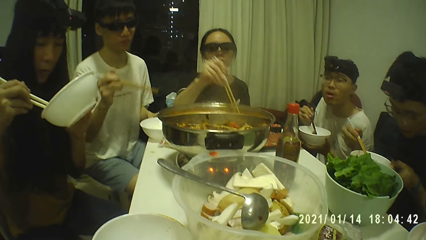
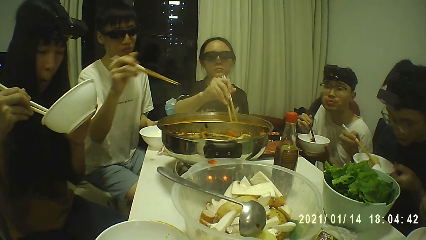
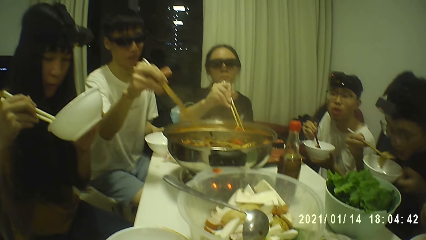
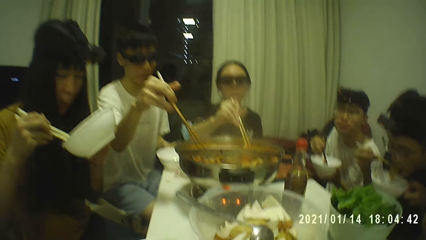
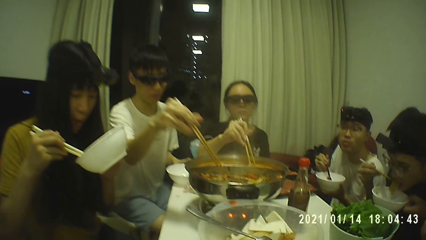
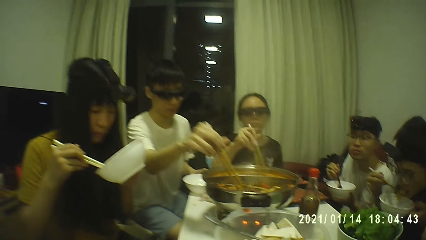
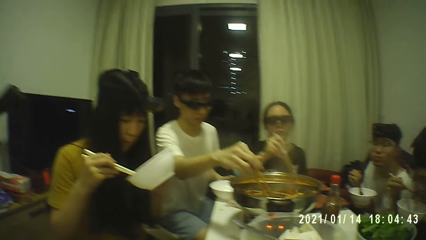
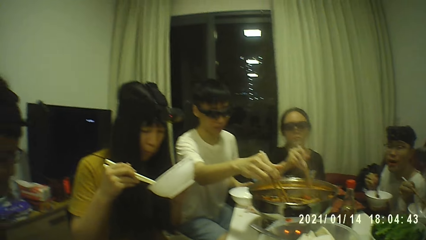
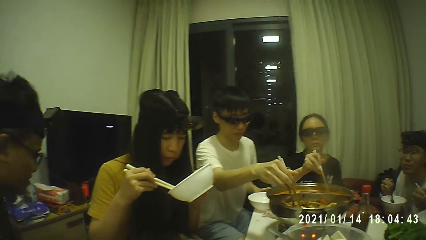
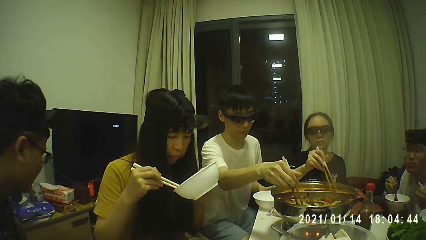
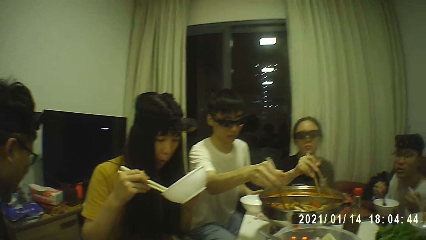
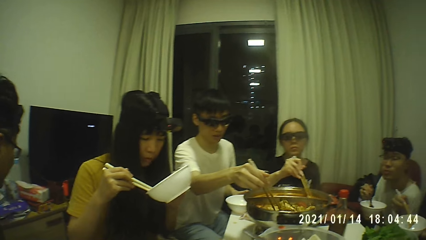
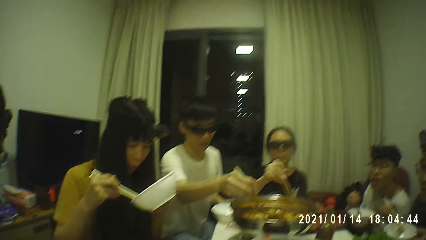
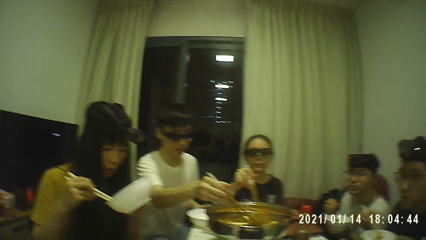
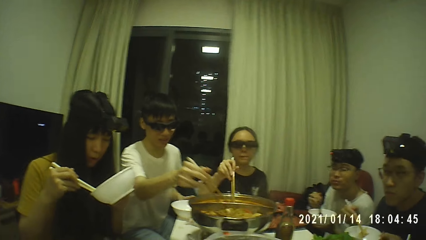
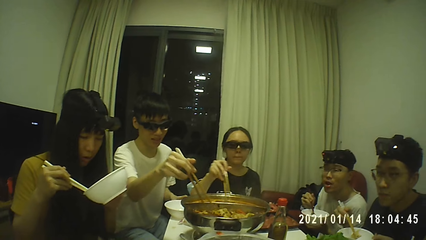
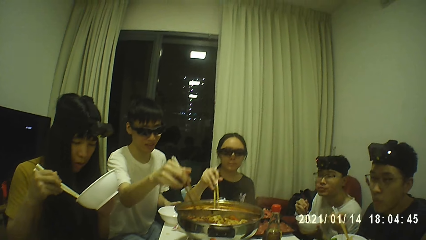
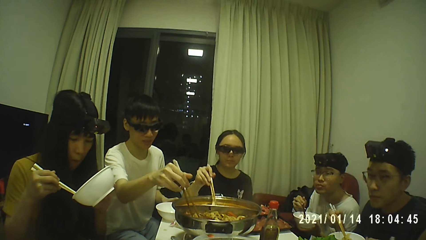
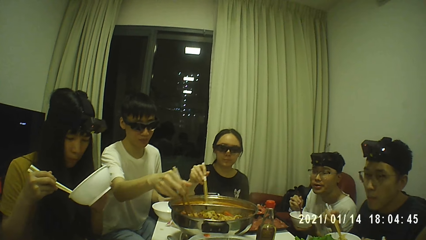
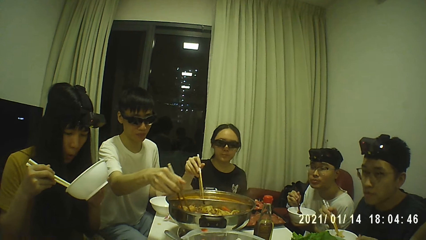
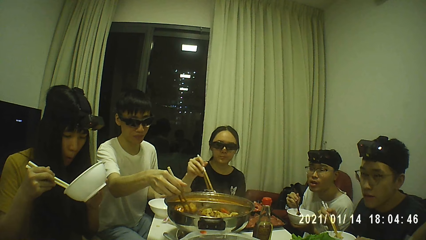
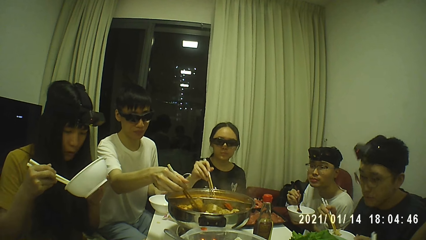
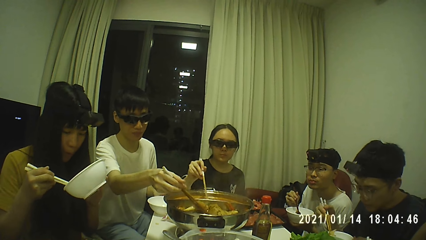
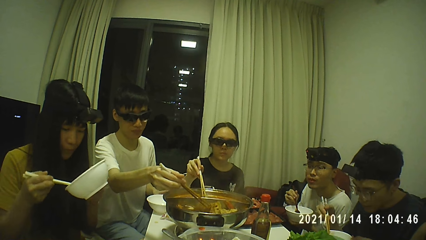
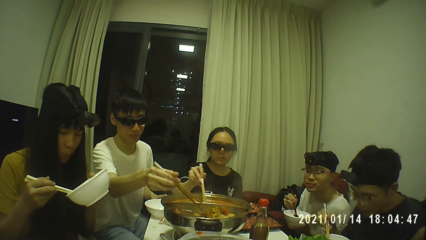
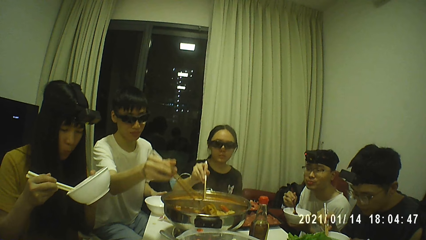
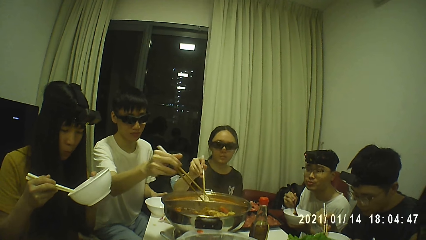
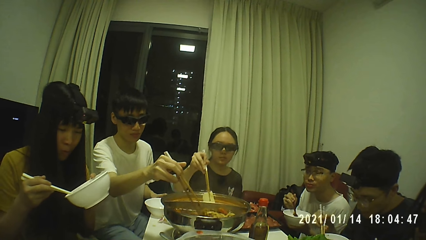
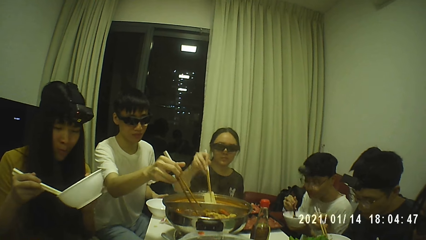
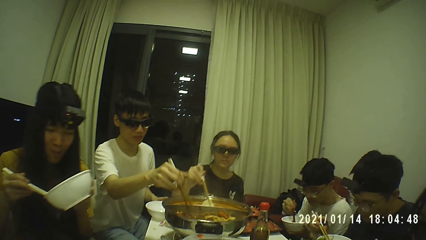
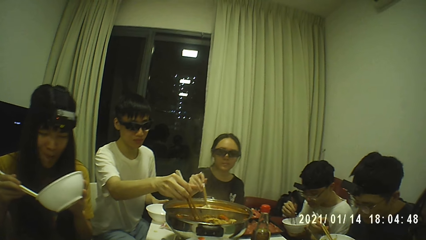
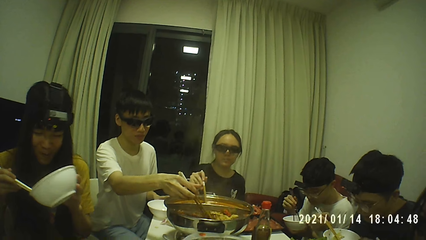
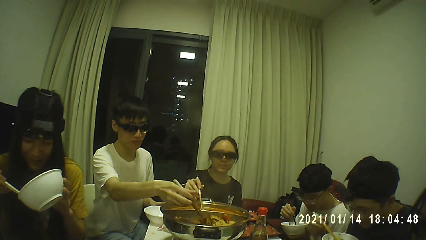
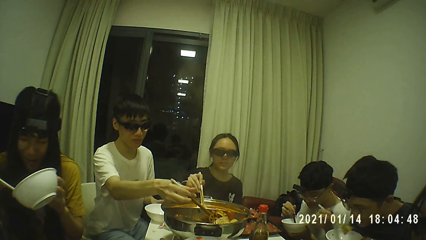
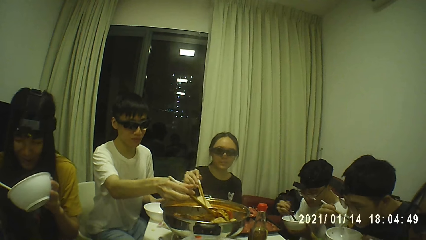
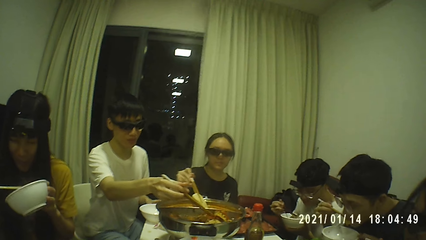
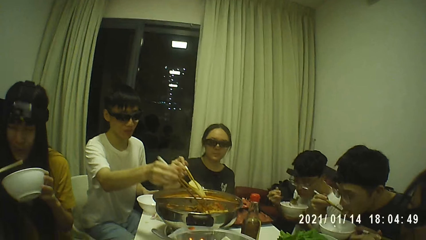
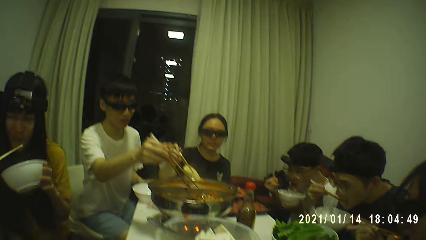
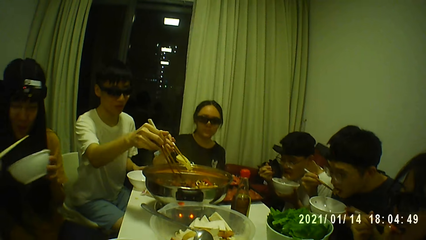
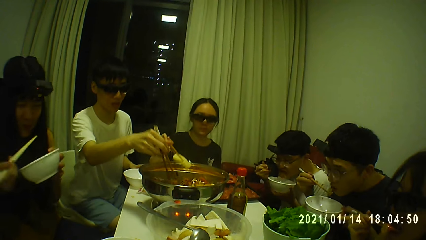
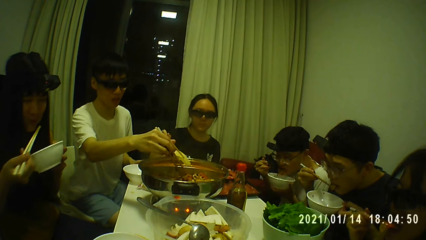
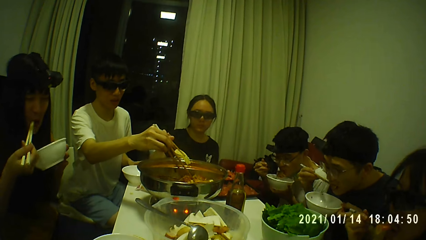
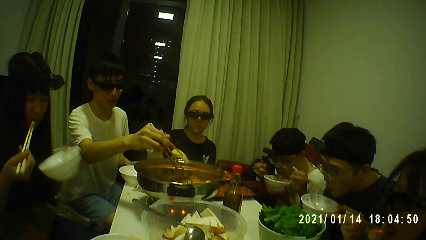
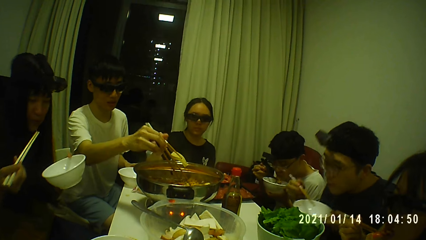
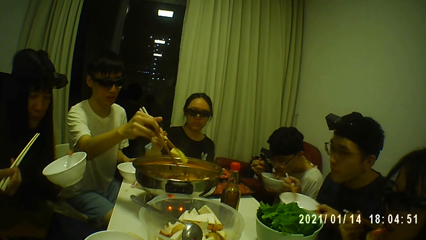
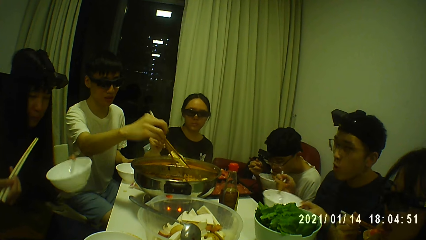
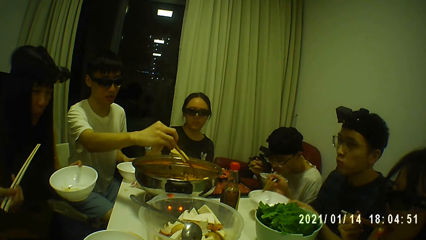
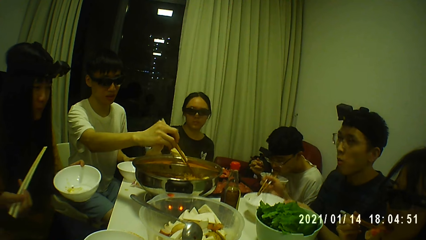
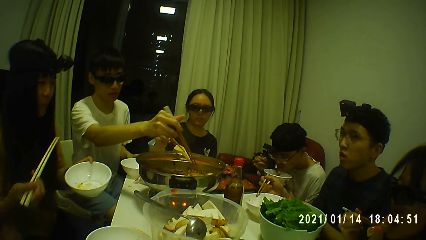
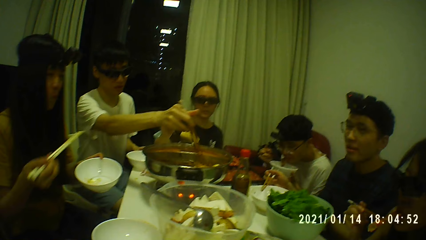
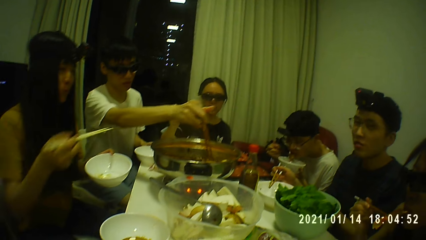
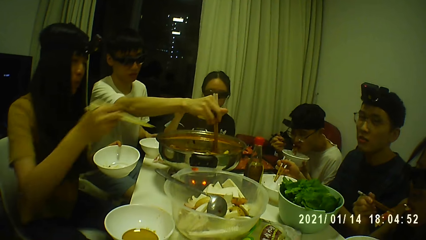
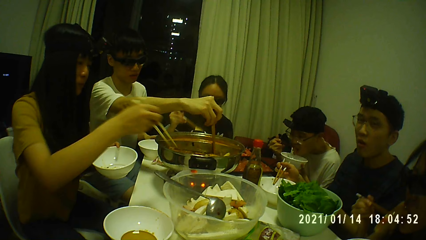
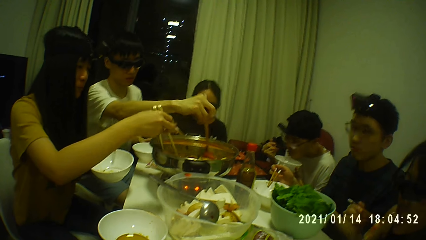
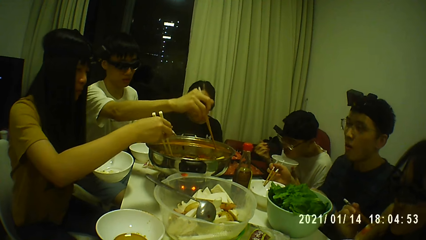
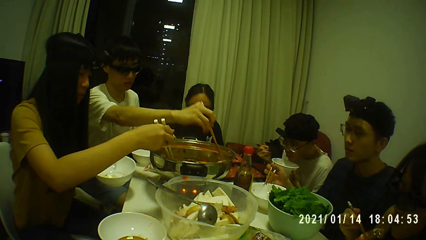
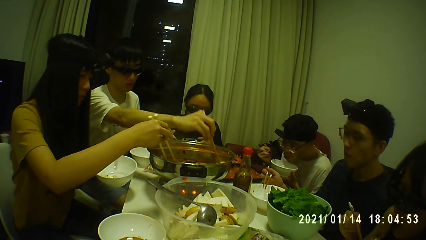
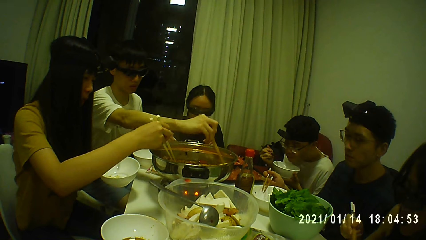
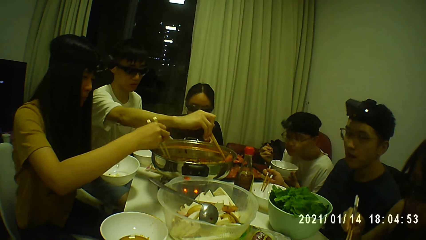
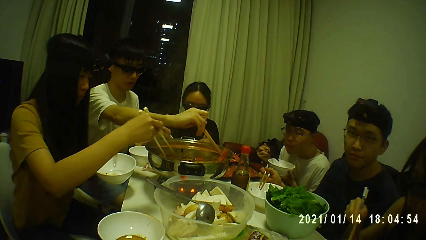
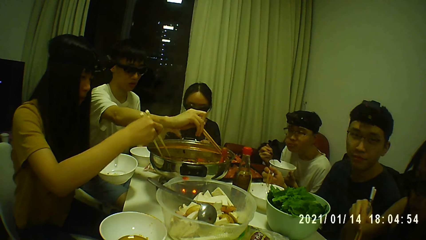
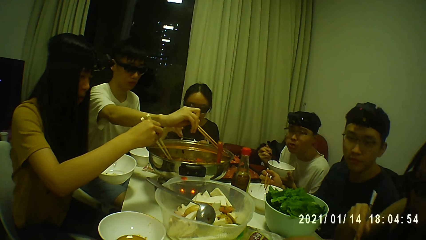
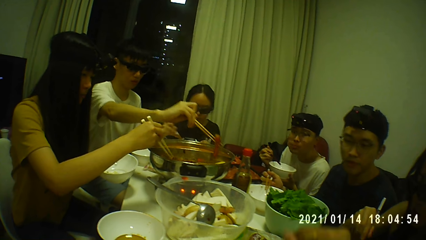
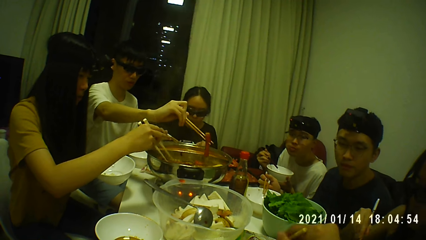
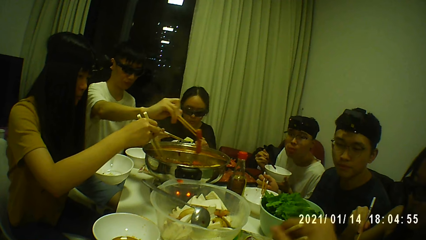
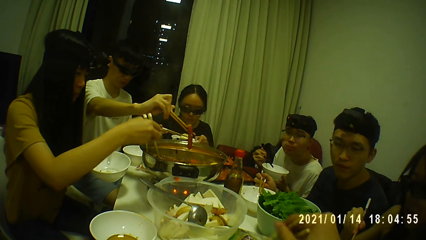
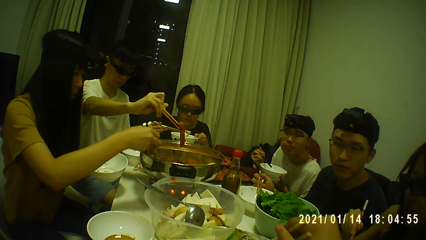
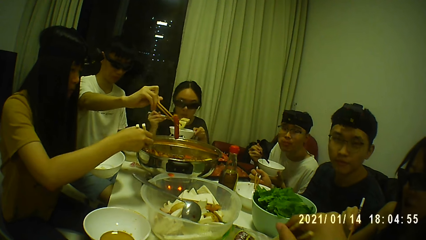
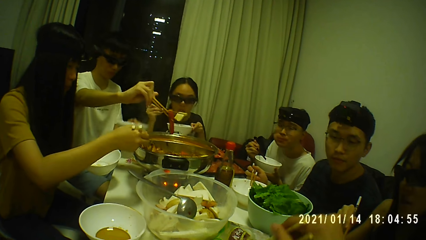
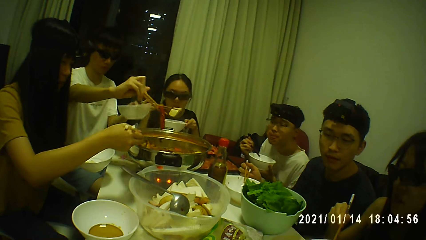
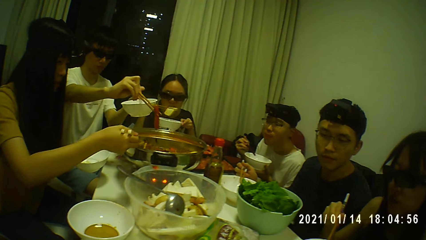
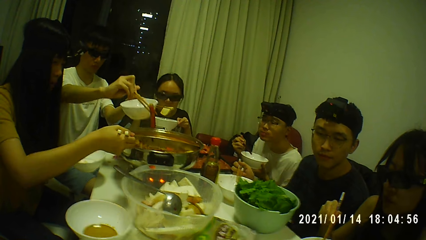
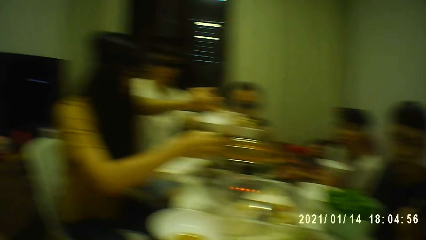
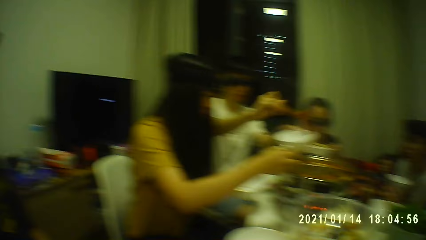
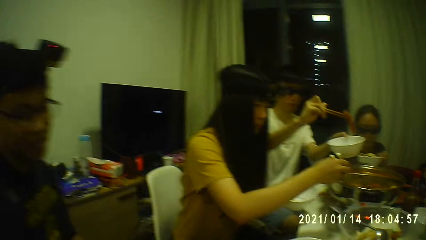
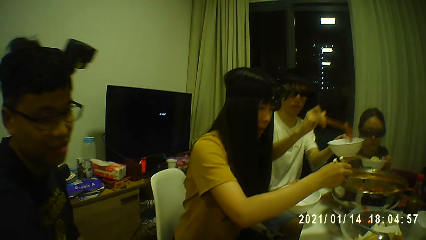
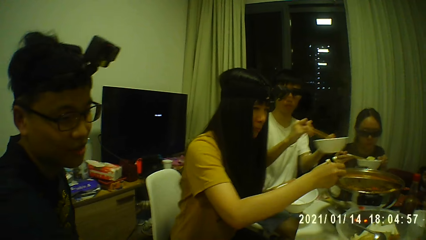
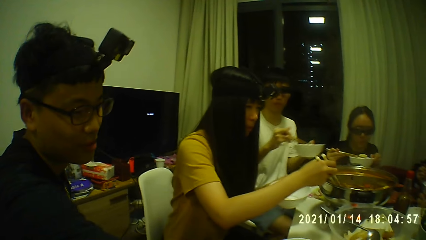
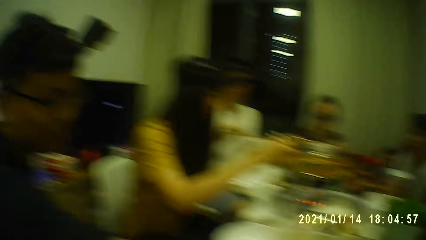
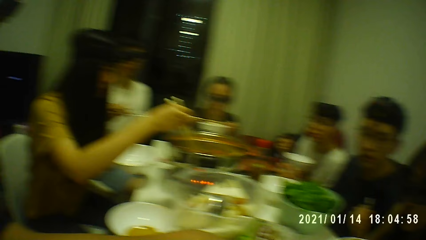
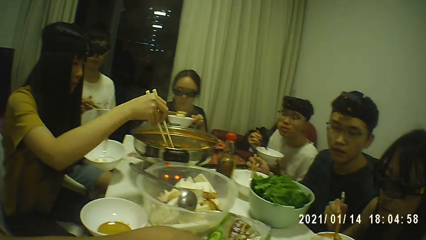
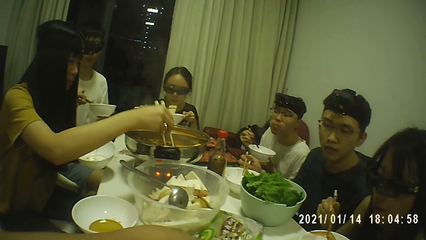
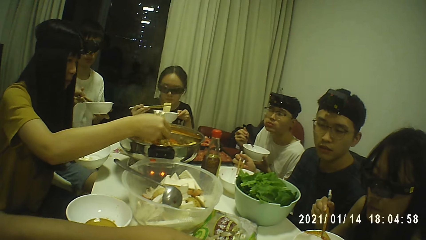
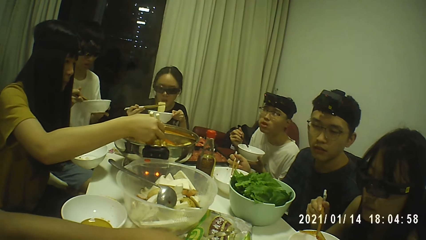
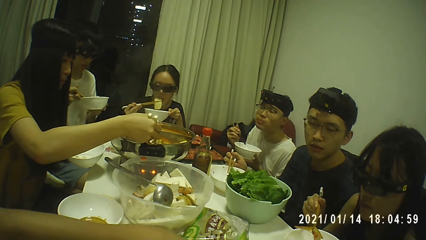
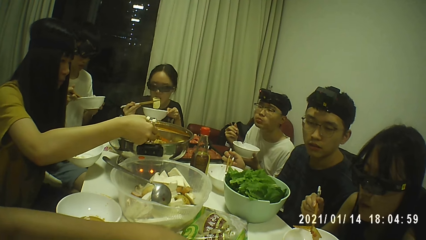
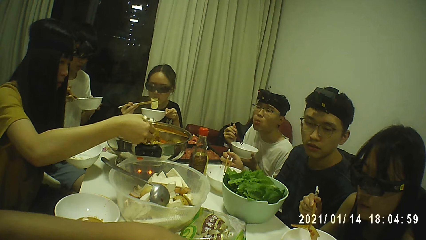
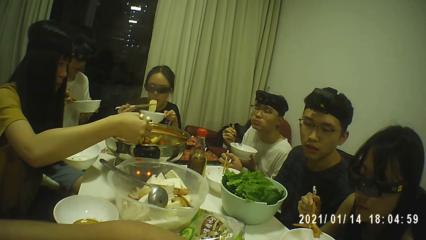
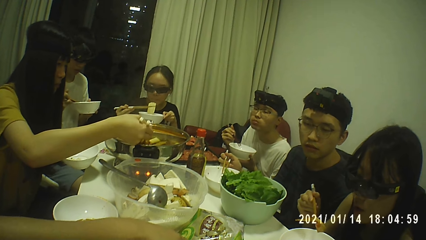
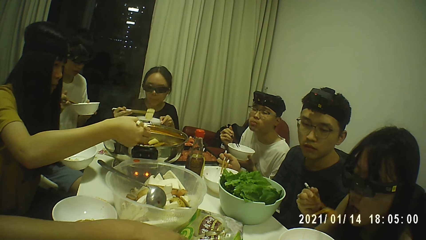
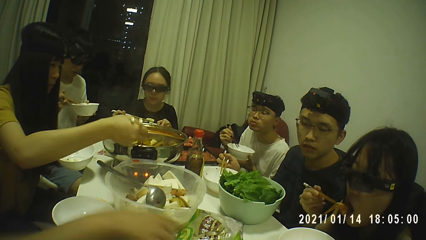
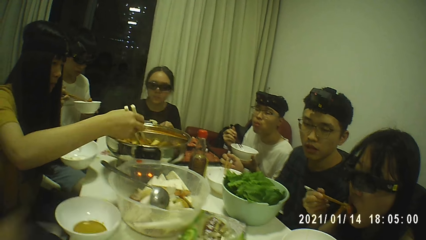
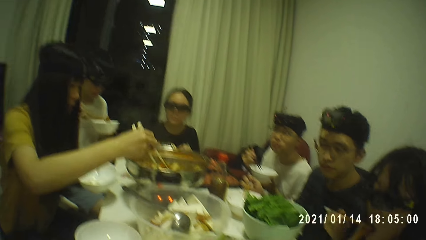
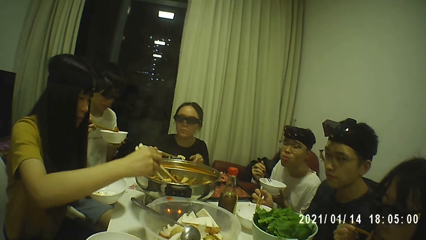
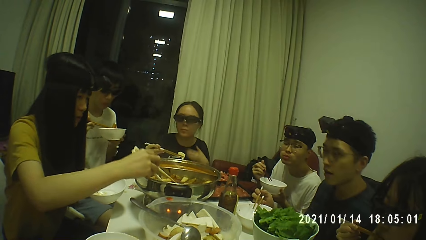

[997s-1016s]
The man eats a piece of beef from a soup bowl with the chopsticks in his right hand. The man takes the piece of beef from the soup bowl with the chopsticks in his right hand. The woman takes a piece of beef from the pot with the chopsticks in her right hand. The first man eats the piece of beef with the chopsticks in his right hand. Another man takes a piece of beef from a soup bowl with the chopsticks in his right hand. Another woman takes the piece of beef from the soup bowl with the chopsticks in her right hand. The other woman eats the piece of beef with the chopsticks in her right hand. The second man eats the piece of beef with the chopsticks in his right hand. The first man drops the soup bowl on the table with his left hand. The camera wearer talks out. A third man takes the piece of hotdog from the pot with the chopsticks in his right hand. The first woman takes the piece of beef from the soup bowl with the chopsticks in her right hand. The third man drops the piece of hotdog in the soup bowl with the chopsticks in his right hand.
